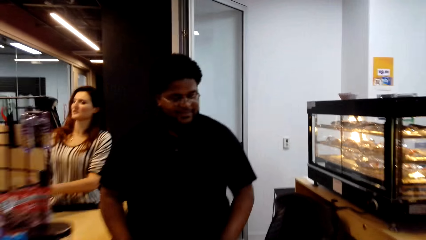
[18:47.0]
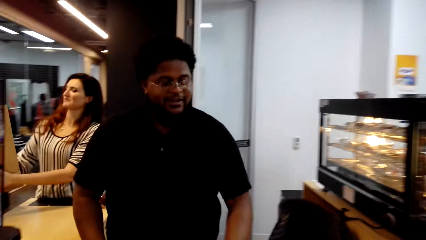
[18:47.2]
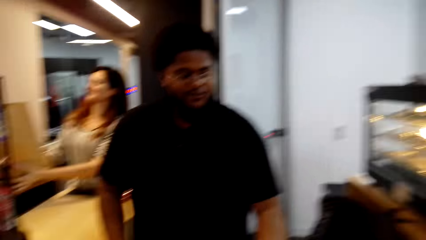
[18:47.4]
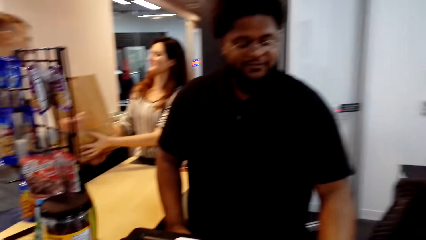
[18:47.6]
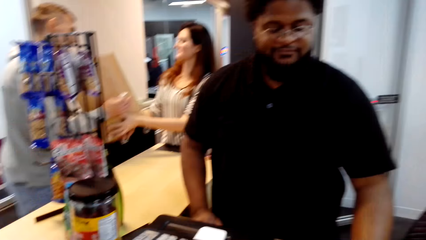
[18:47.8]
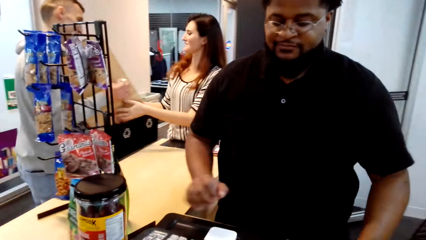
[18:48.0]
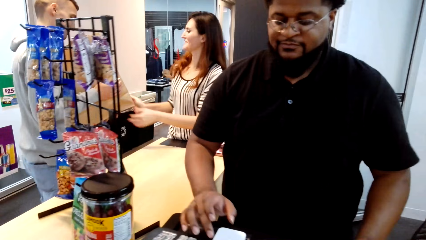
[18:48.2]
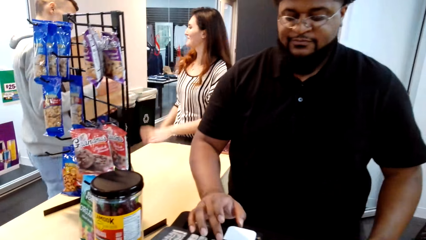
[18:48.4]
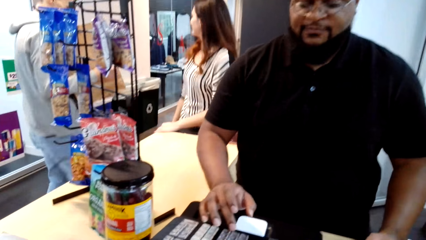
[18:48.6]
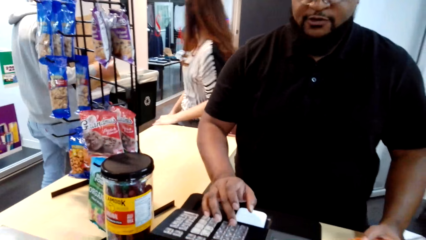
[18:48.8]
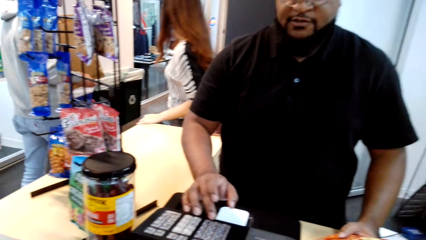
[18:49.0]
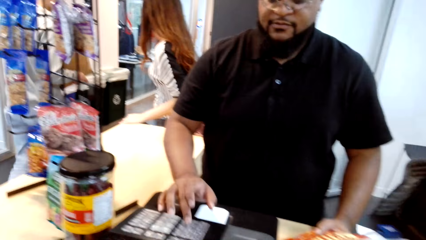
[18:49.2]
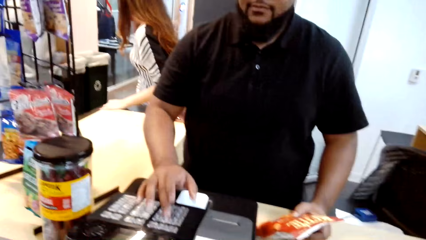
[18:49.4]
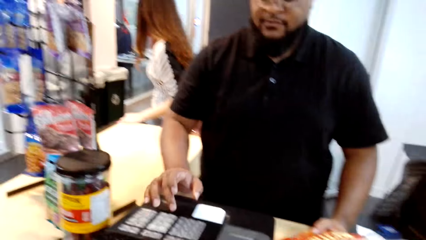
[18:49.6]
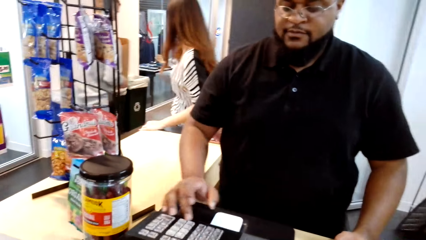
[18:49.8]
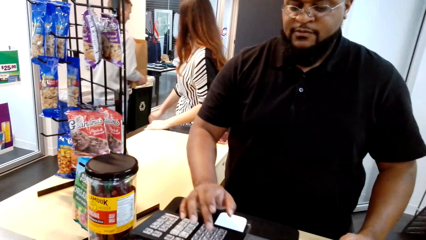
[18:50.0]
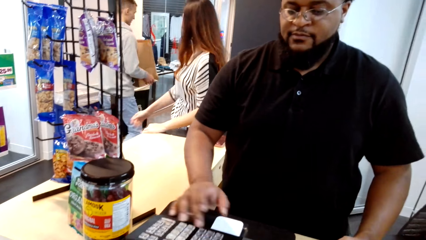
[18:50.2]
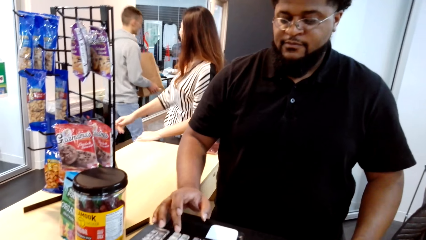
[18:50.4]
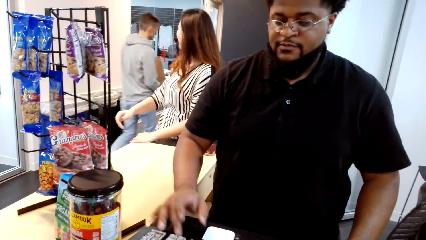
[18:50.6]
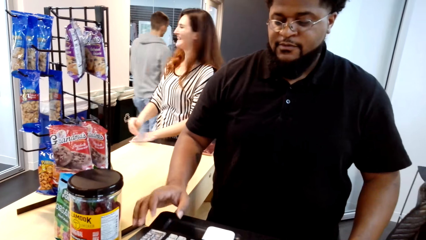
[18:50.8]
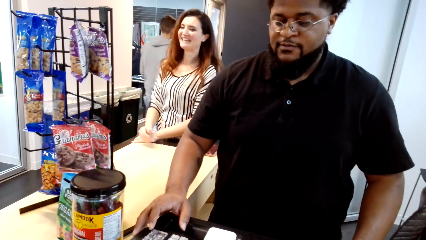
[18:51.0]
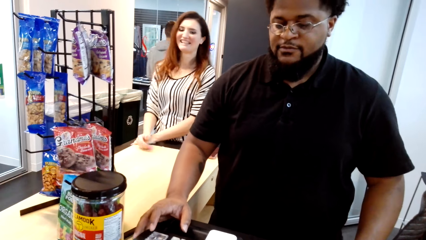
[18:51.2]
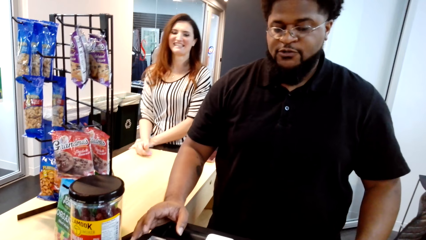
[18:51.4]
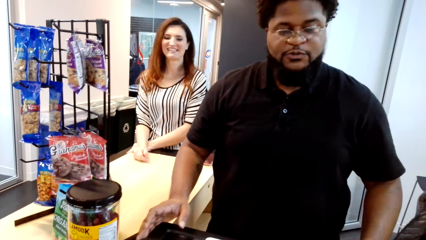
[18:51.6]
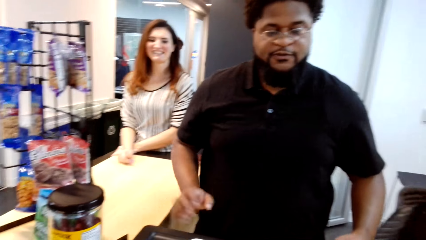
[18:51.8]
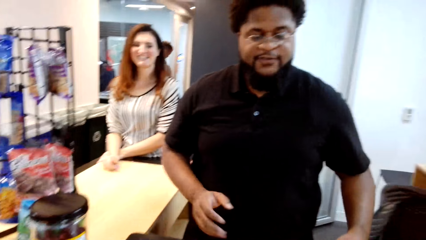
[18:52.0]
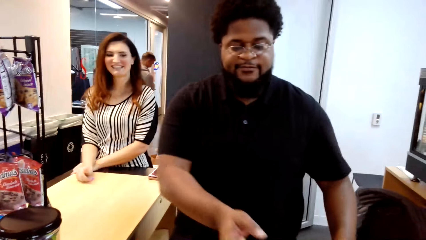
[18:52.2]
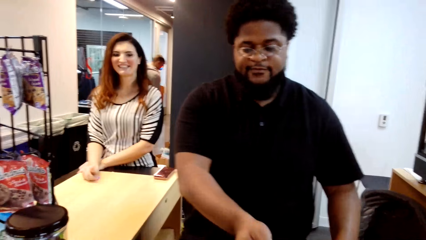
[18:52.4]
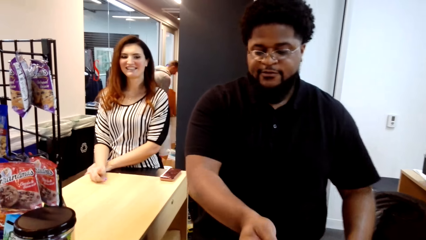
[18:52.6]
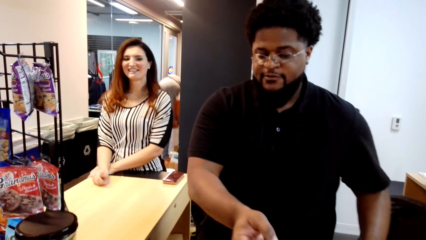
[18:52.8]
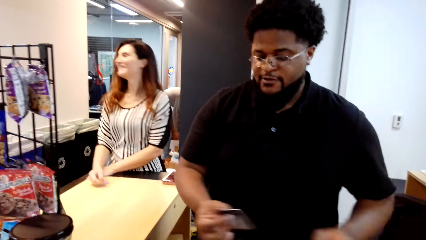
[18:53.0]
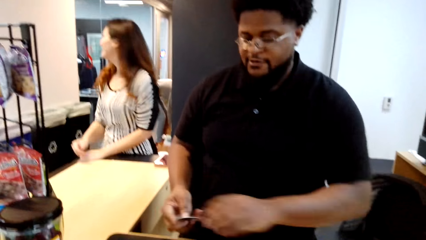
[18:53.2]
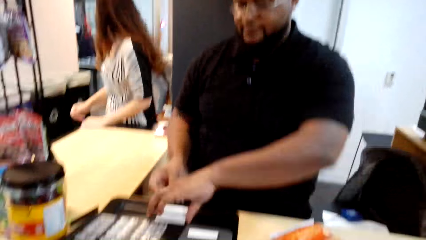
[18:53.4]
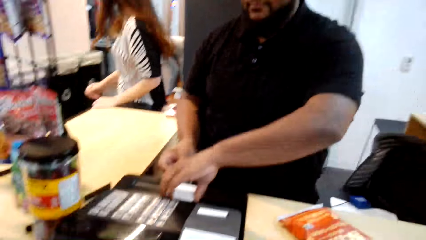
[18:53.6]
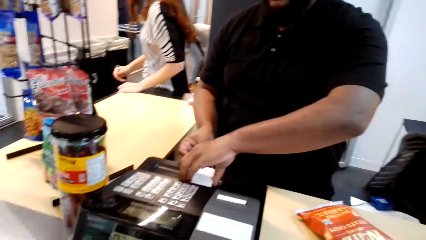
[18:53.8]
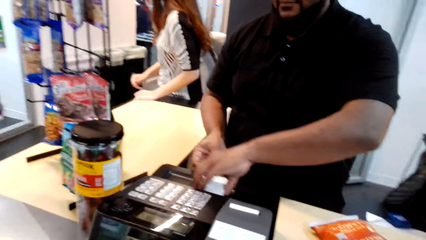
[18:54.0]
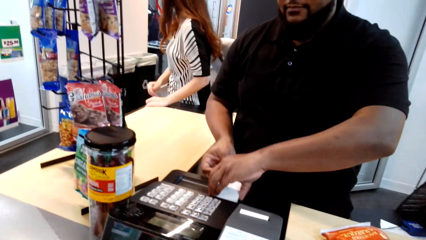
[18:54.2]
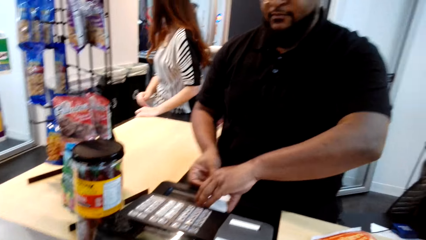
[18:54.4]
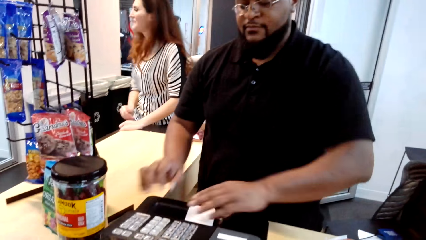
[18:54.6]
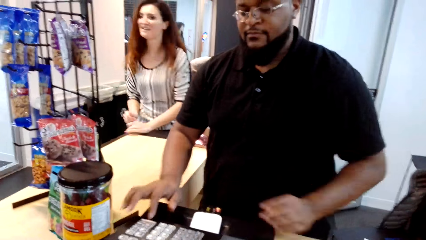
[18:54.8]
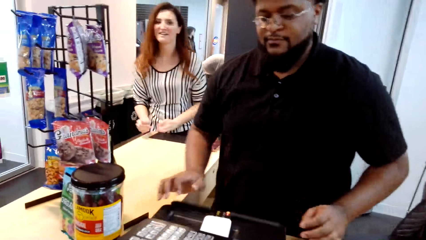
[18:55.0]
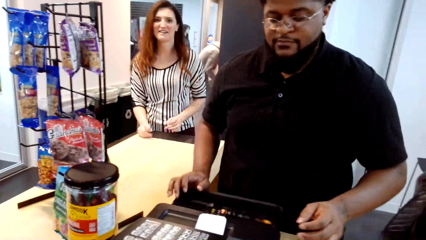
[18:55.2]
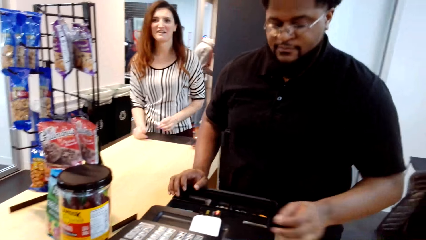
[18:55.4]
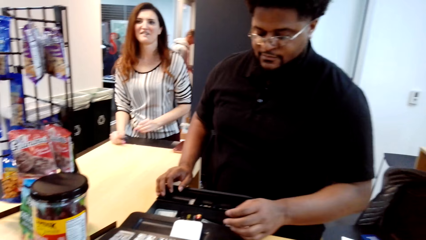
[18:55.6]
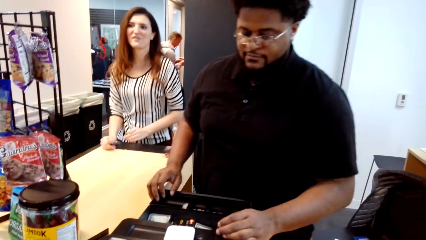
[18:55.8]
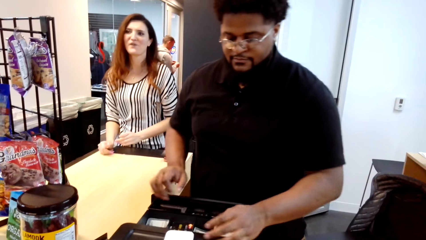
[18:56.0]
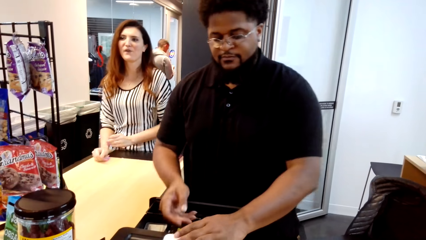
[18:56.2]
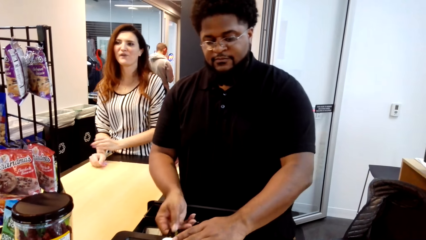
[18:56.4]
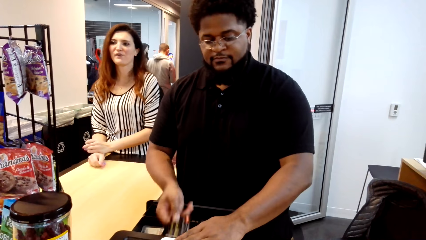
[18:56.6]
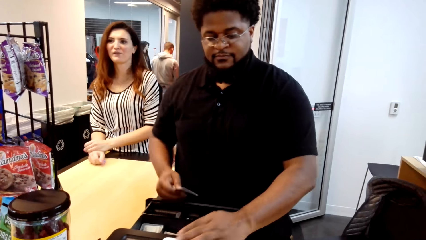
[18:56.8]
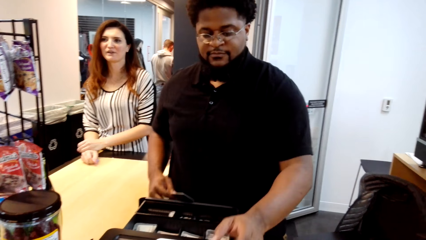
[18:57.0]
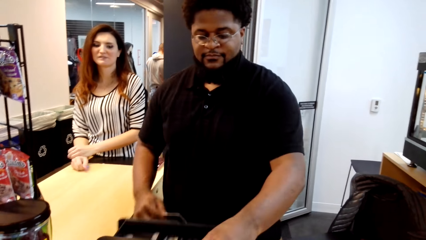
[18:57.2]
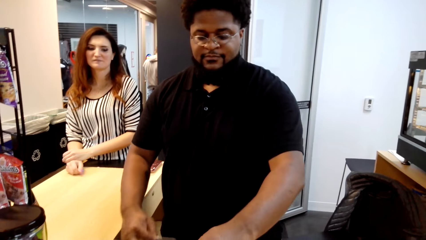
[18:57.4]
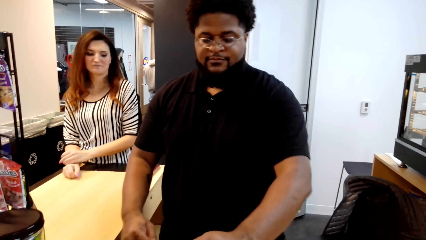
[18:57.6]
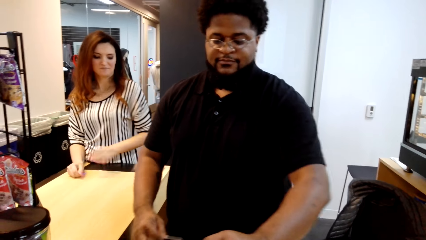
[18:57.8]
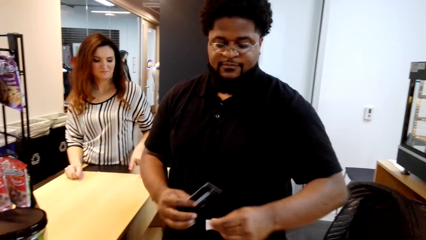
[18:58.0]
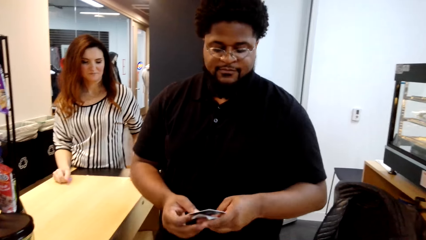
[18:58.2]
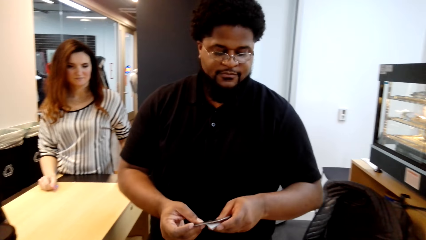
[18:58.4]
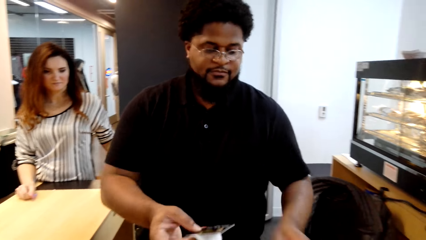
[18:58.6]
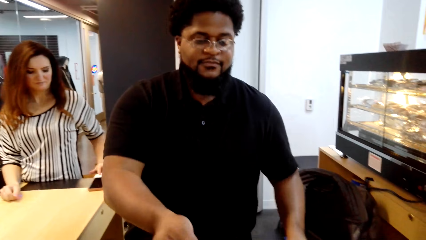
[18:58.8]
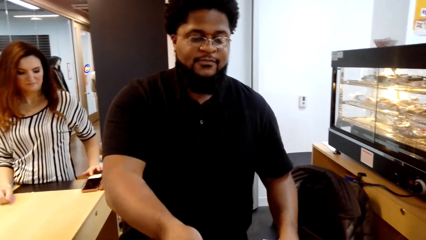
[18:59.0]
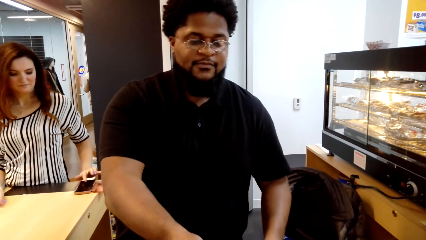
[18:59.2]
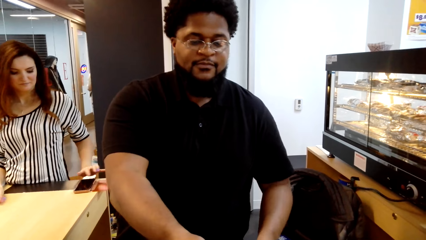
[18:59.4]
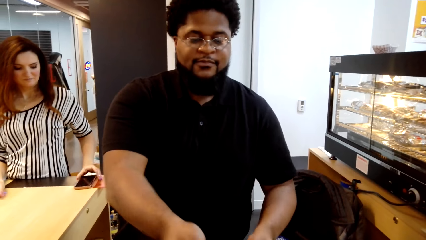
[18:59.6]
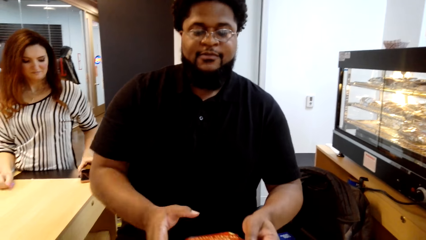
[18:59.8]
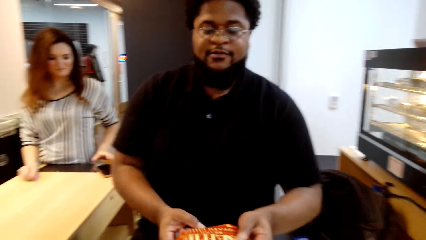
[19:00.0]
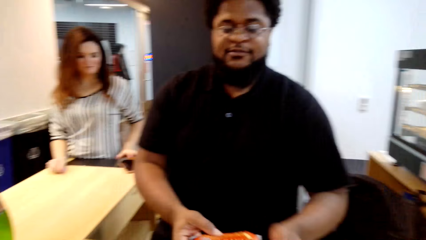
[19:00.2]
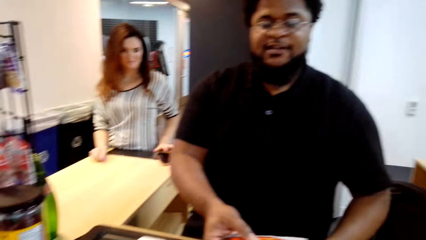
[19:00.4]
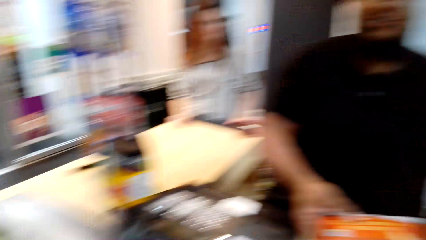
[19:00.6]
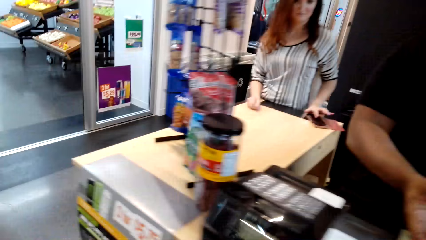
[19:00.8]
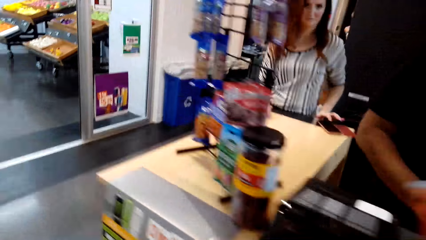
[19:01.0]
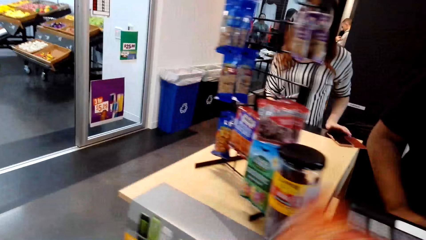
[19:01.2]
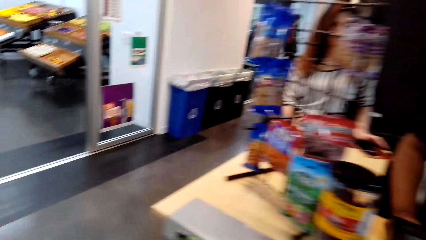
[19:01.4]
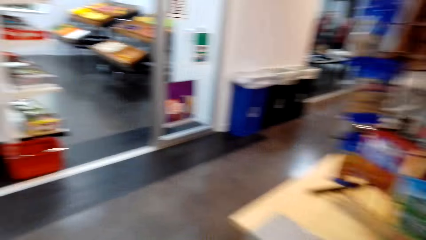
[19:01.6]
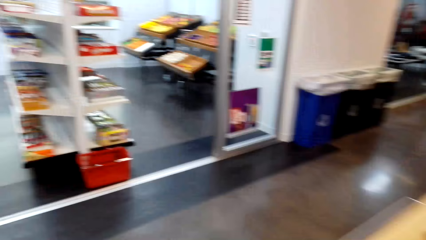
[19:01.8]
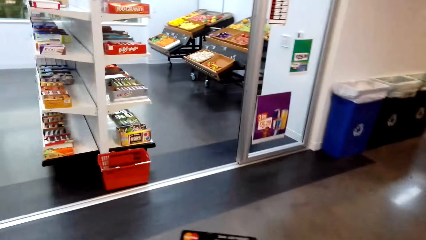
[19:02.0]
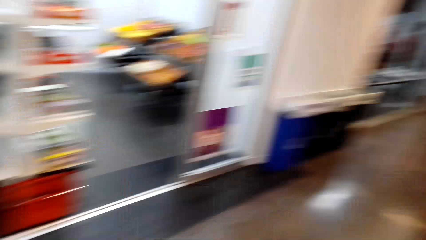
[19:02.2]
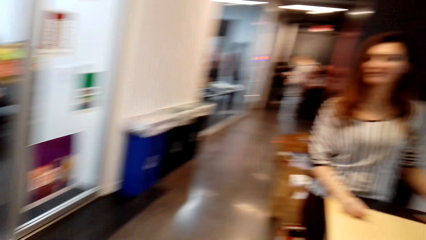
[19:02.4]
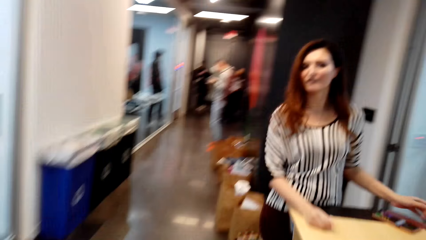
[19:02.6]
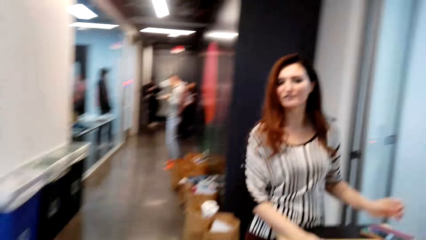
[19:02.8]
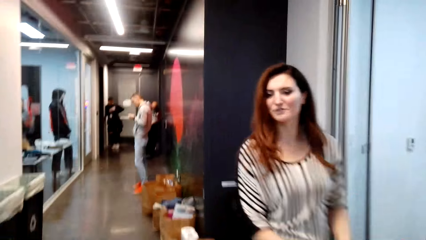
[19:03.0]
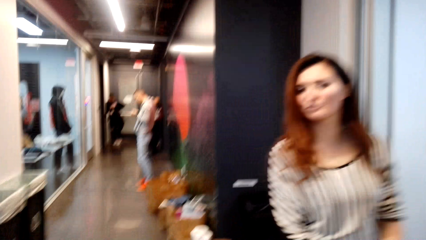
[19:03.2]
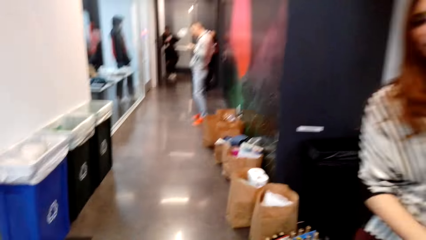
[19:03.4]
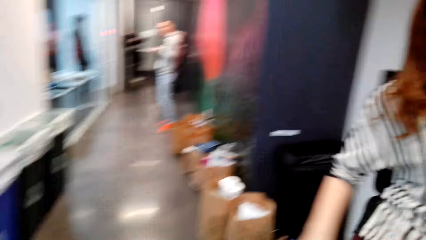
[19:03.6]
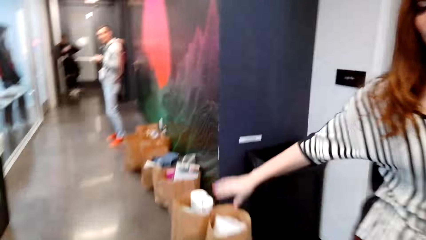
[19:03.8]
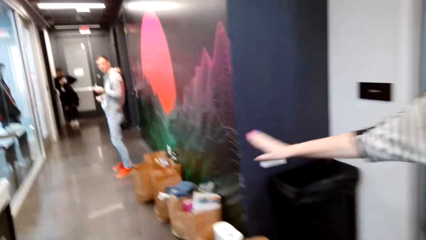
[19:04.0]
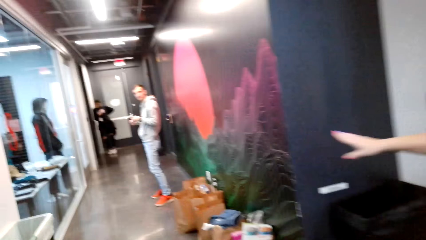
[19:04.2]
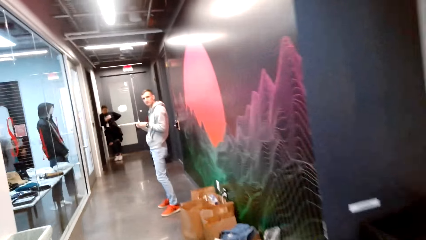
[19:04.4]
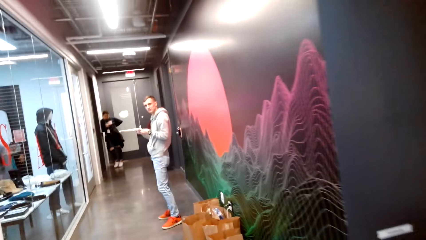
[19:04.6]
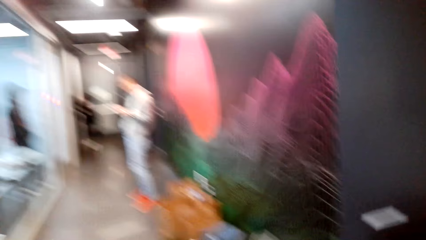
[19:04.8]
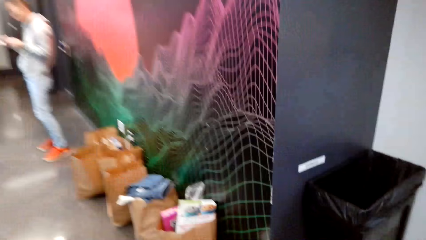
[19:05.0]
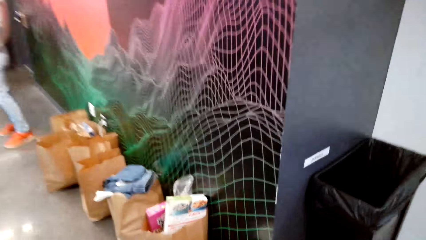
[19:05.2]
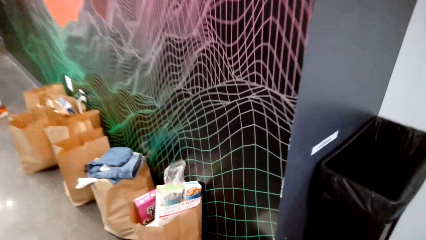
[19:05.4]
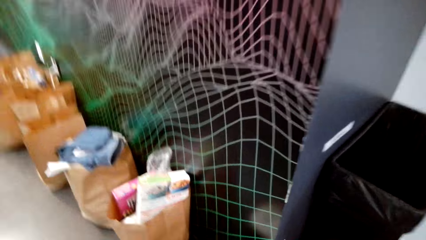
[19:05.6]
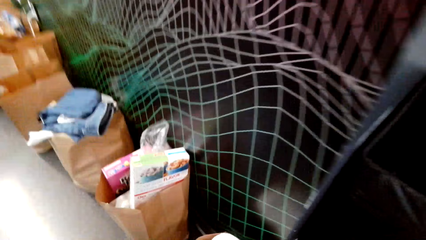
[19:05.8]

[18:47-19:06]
A man converses with the camera wearer. The man presses the cash register. The man takes an ATM card from the camera wearer. The man inserts the card in the cash register. The man picks up the card and a receipt. The man hands the receipt and ATM card to the camera wearer. The camera wearer walks around. A woman points towards the man. The camera wearer walks towards the boutique shop.
